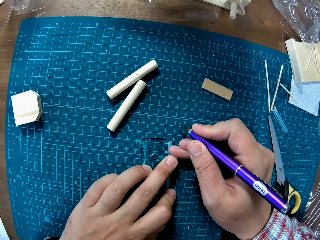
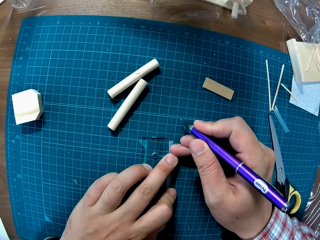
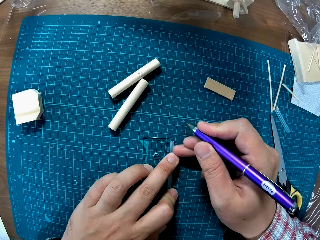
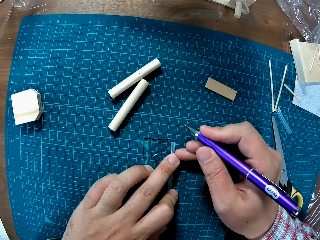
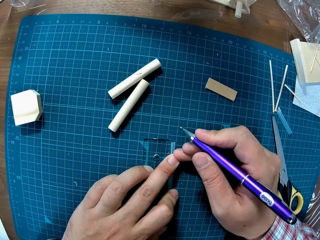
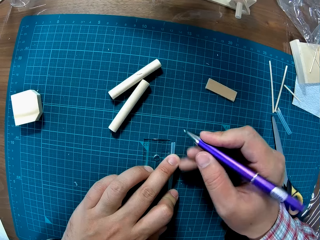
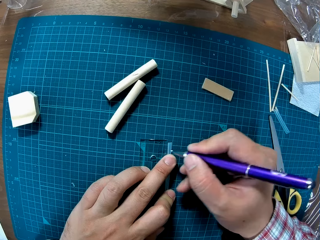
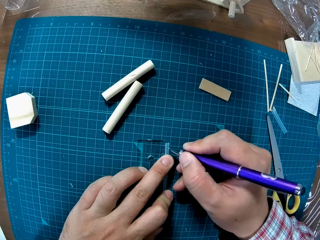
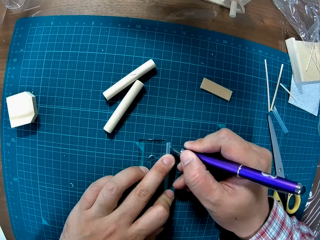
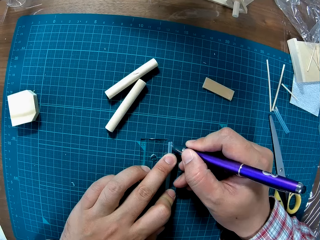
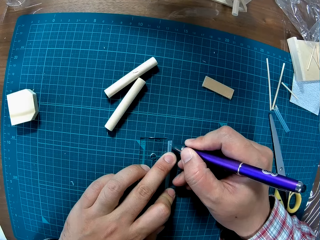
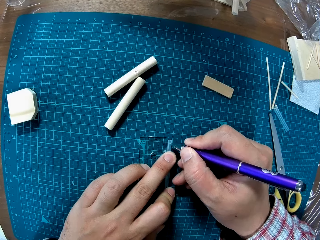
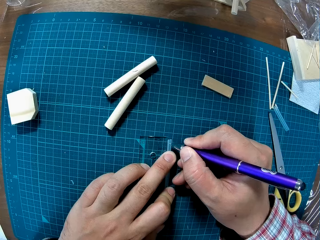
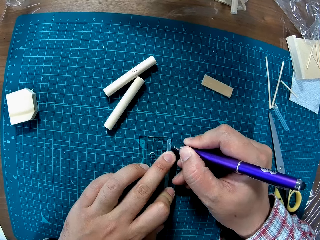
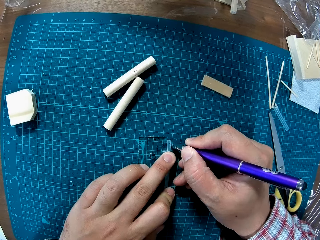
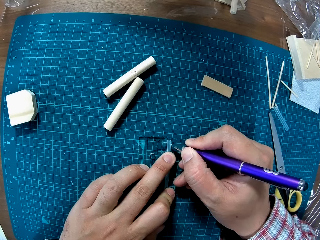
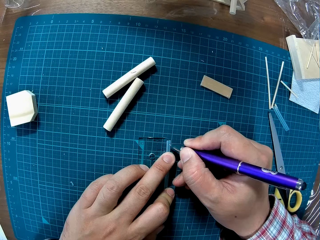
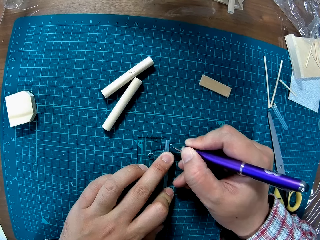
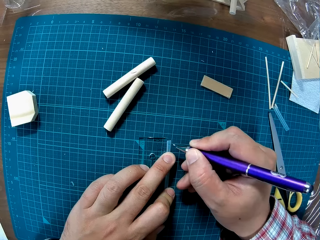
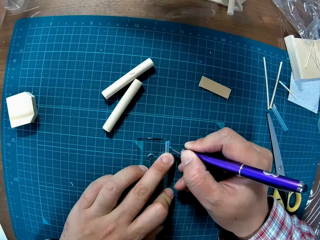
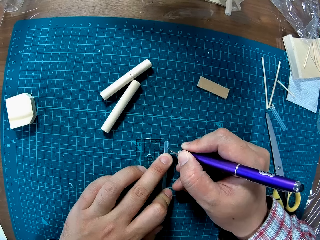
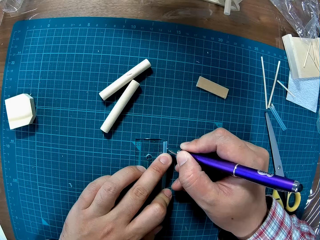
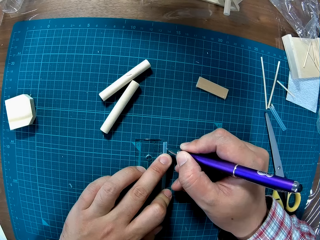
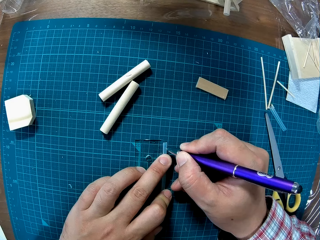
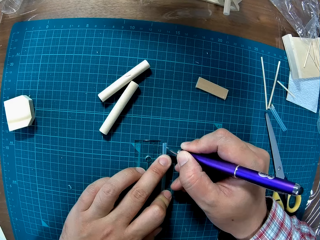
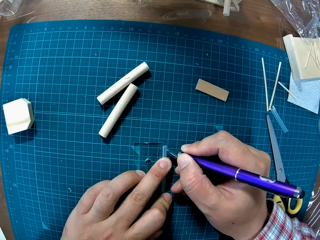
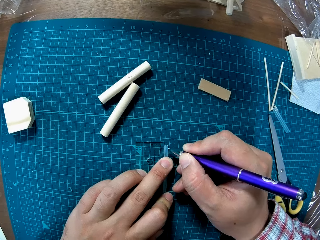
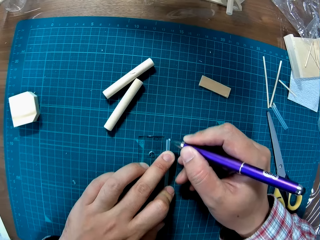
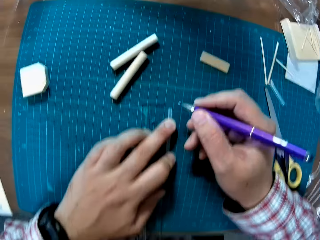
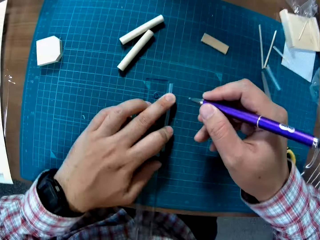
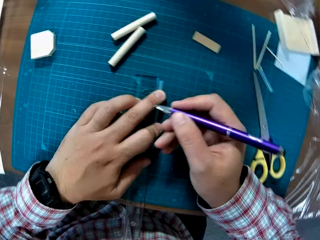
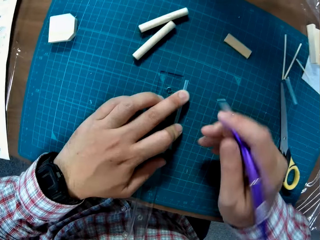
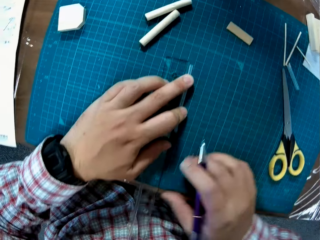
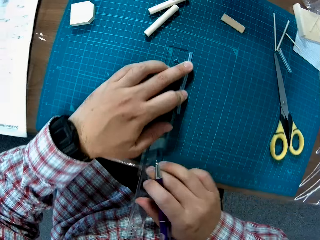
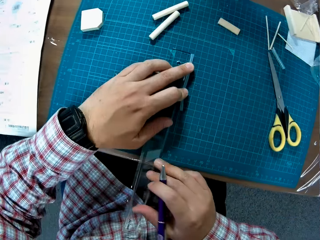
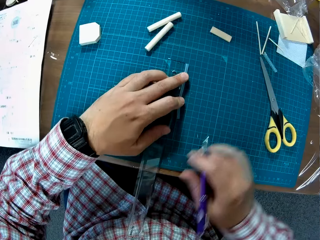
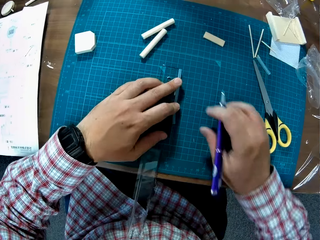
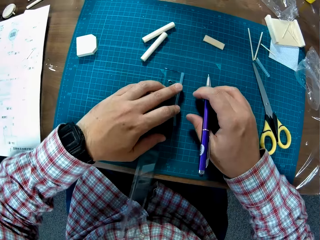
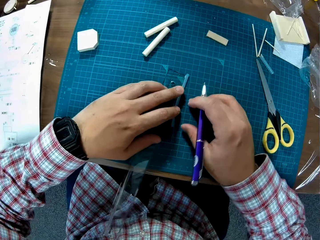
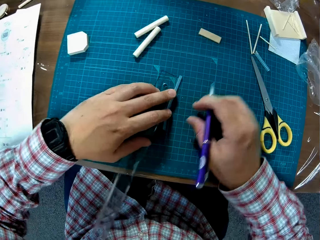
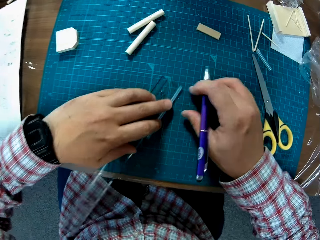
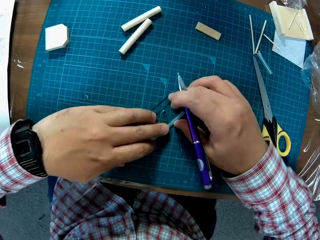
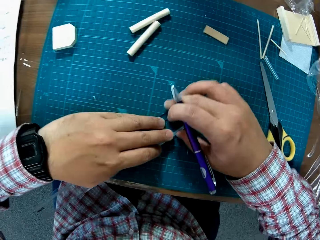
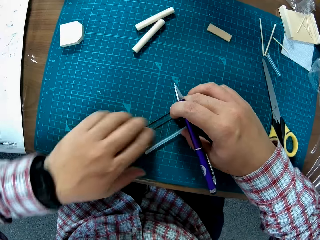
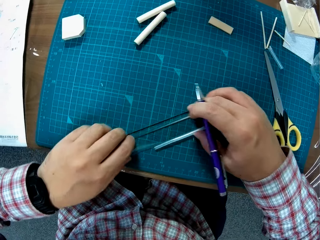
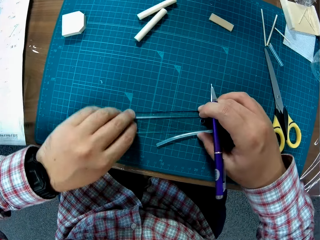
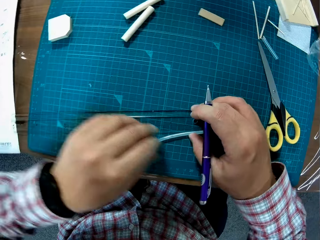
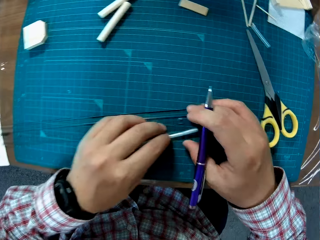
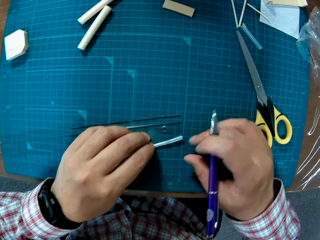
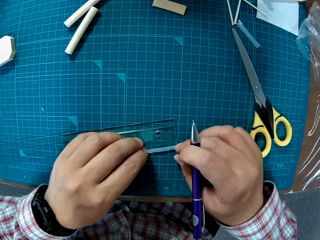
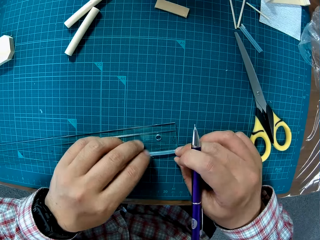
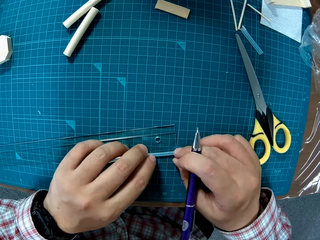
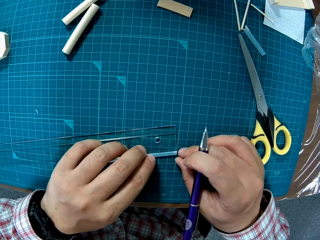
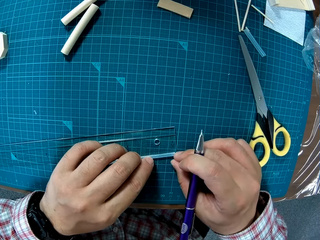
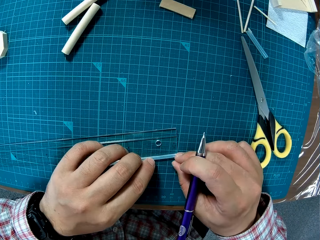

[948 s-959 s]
The camera wearer adjusts the ruler and straw on the table. They turn the ruler together with the model material.

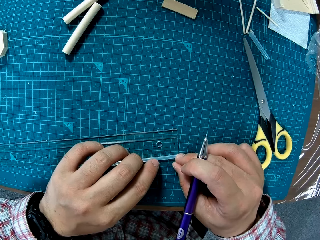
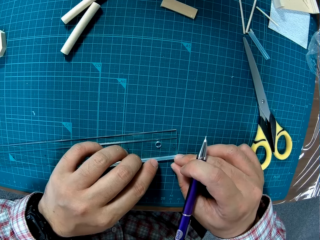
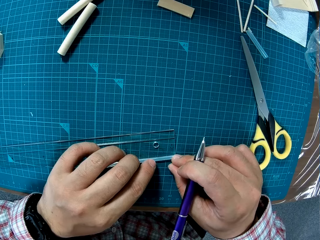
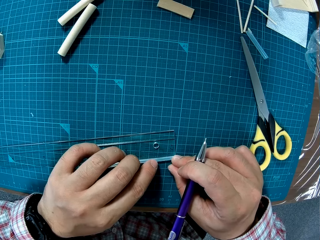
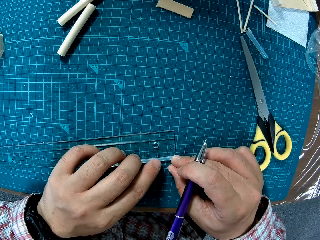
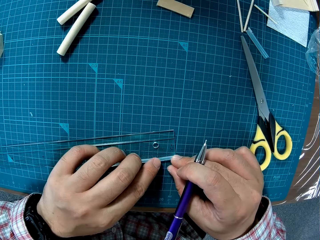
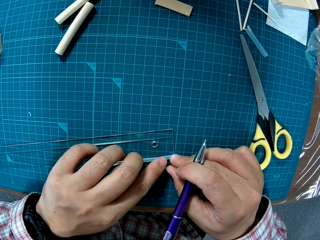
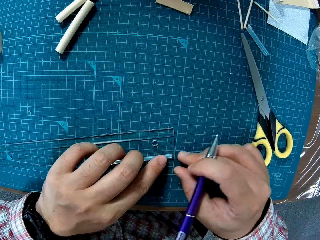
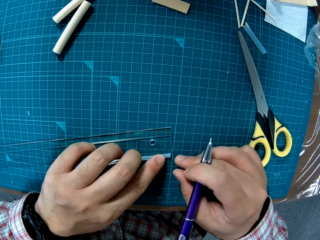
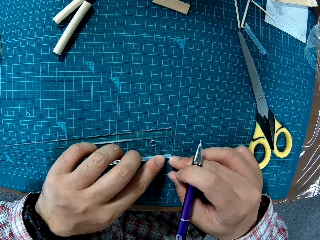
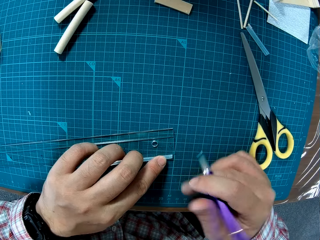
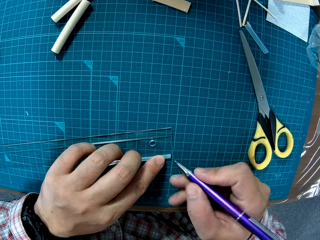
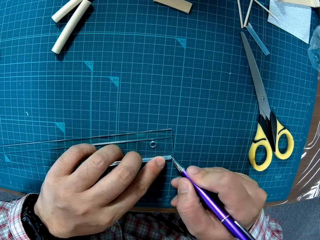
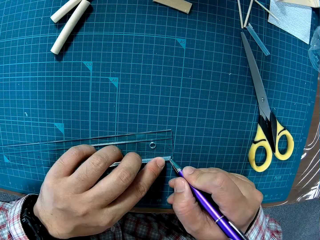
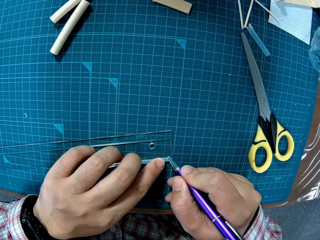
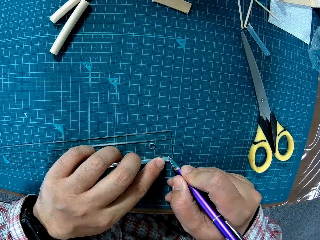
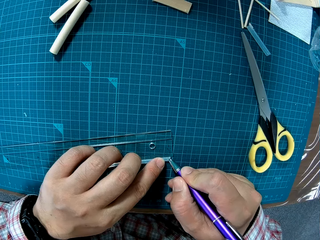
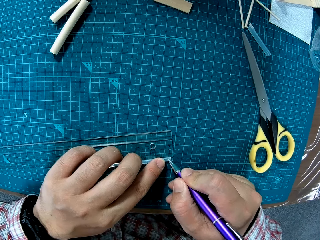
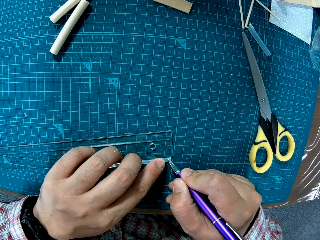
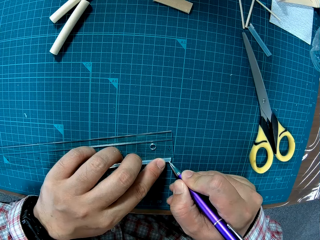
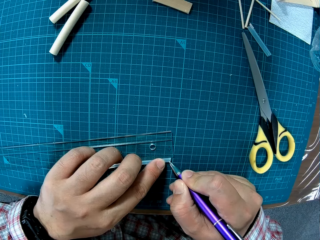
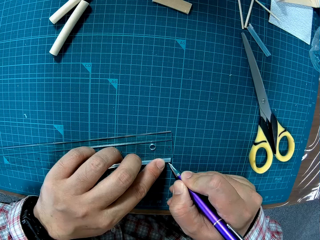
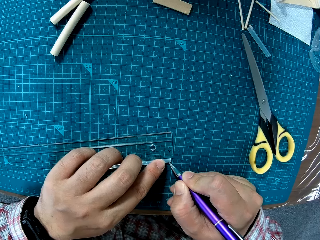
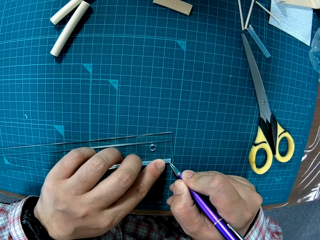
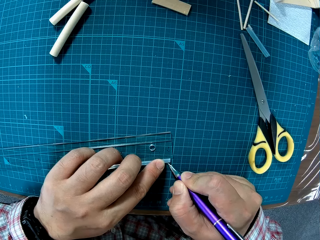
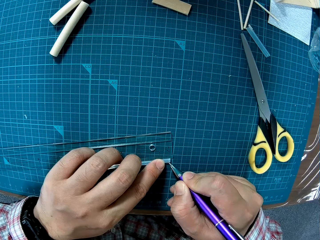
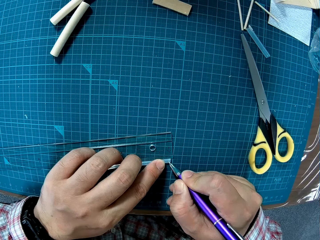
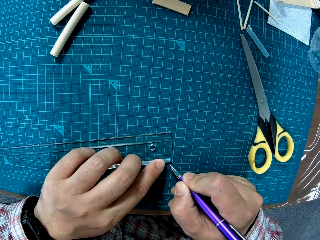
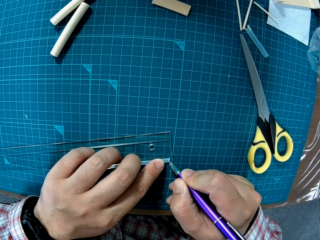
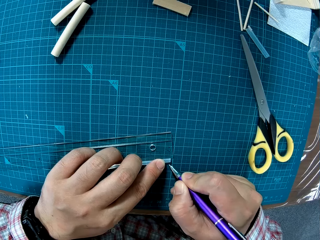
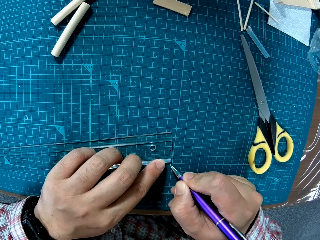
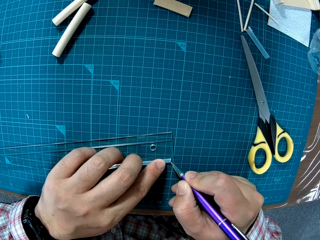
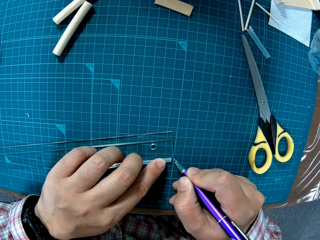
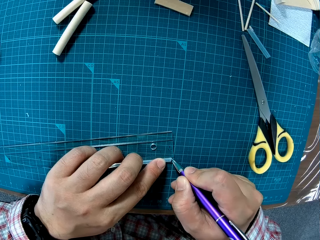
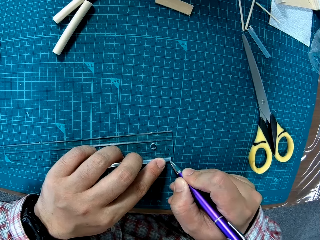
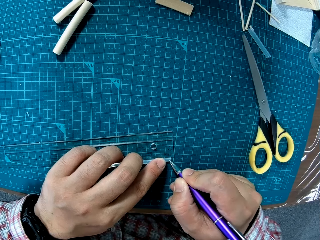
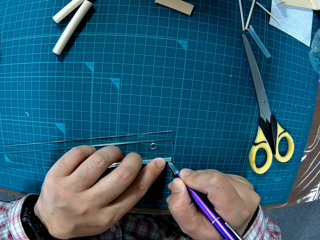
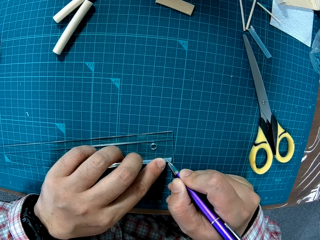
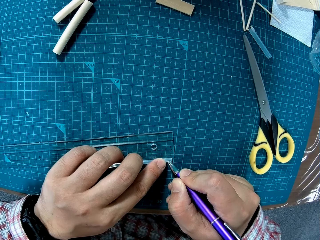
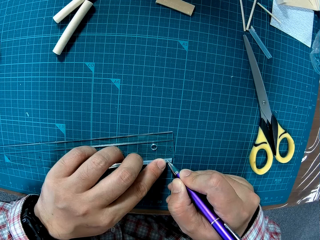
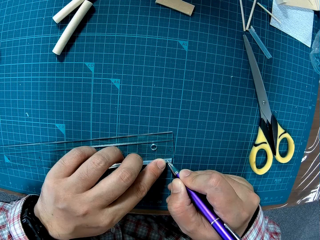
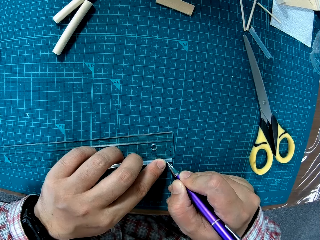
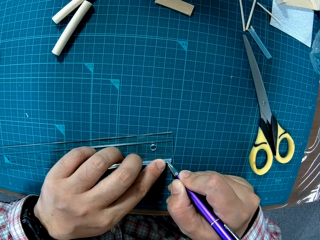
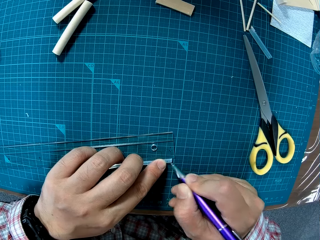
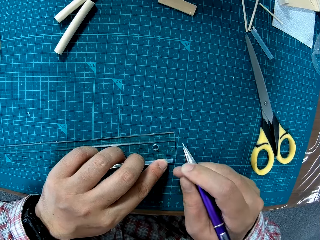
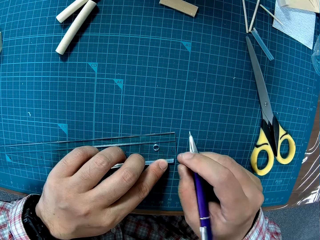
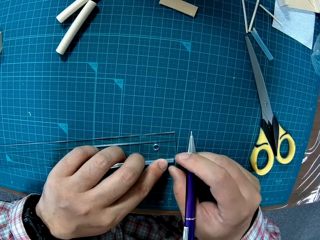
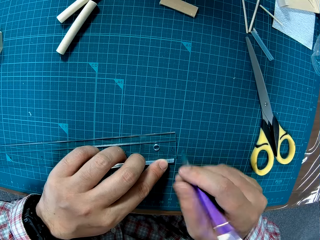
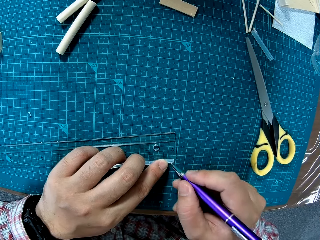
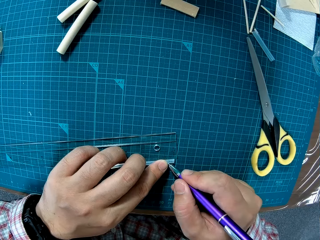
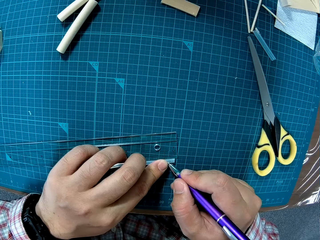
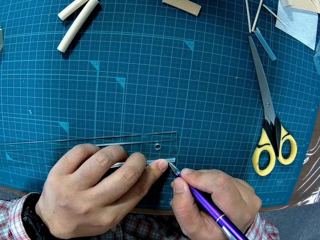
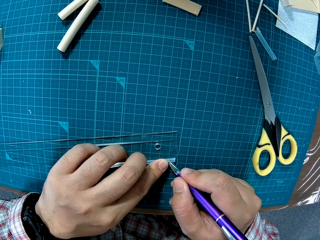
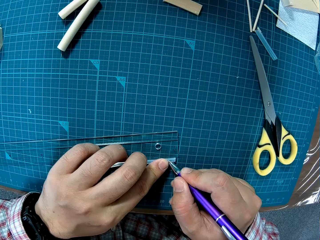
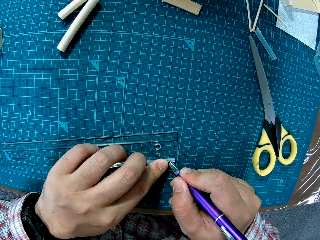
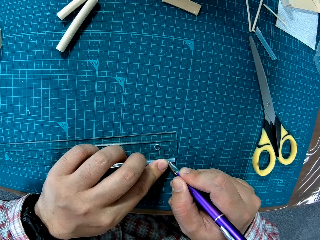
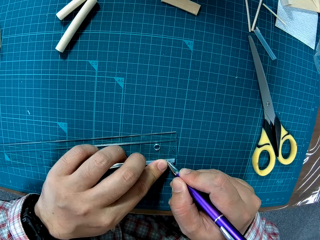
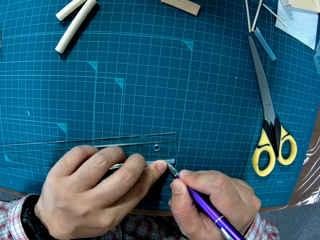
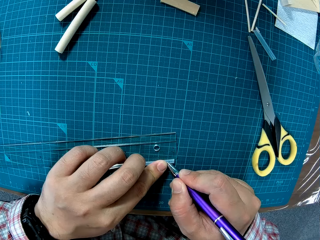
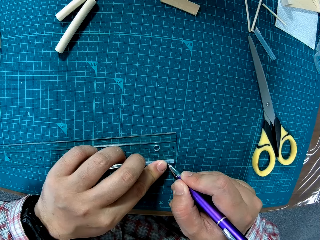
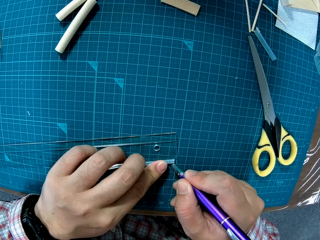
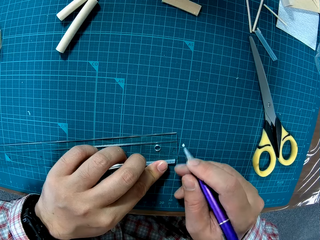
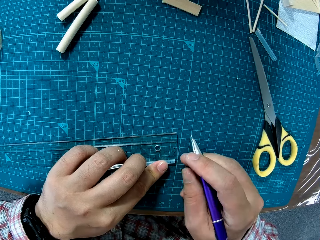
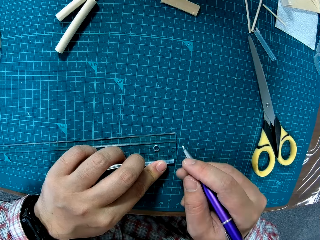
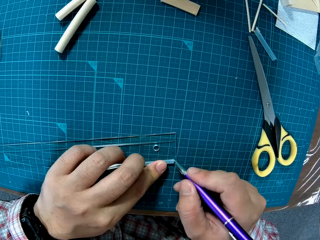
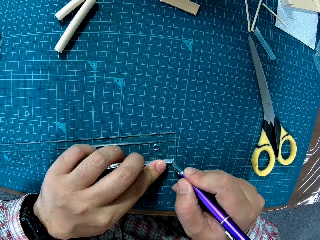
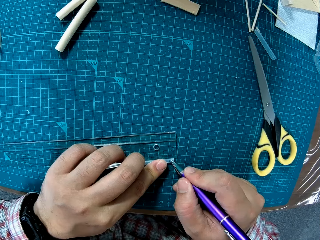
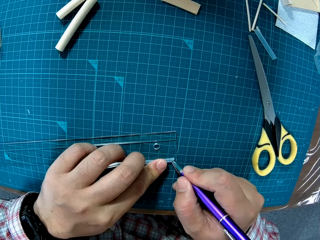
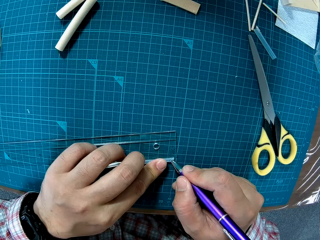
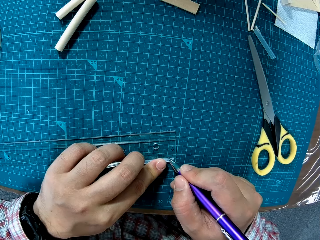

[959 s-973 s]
The camera wearer marks out on the straw with the pen.
